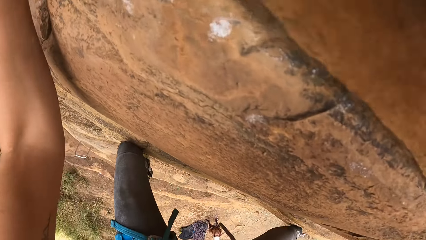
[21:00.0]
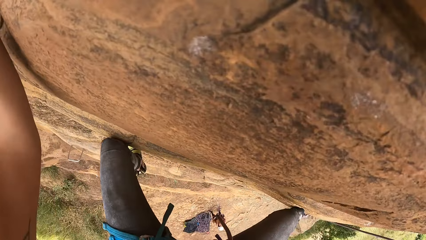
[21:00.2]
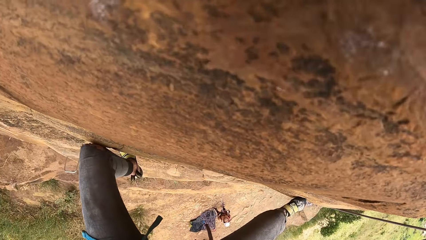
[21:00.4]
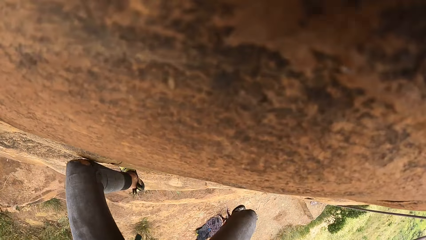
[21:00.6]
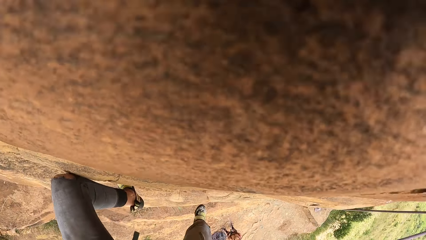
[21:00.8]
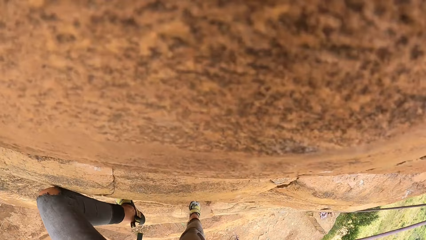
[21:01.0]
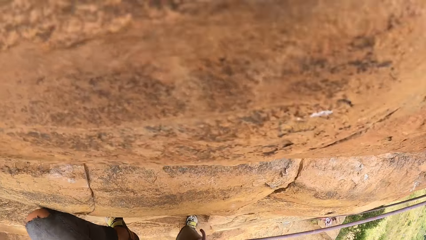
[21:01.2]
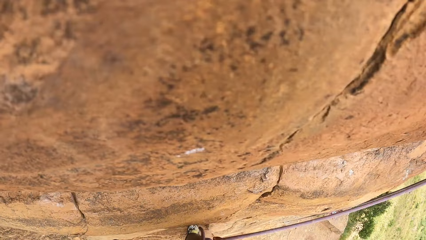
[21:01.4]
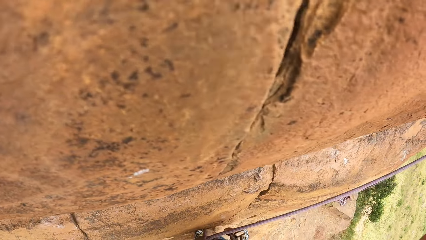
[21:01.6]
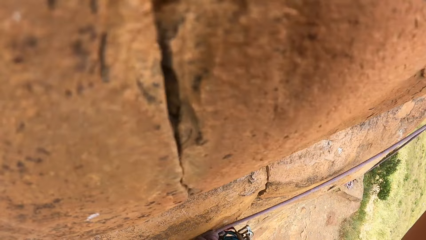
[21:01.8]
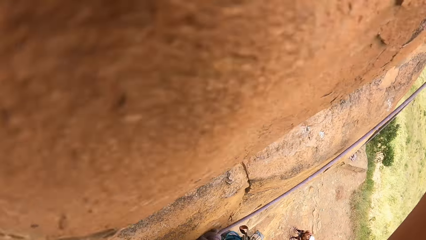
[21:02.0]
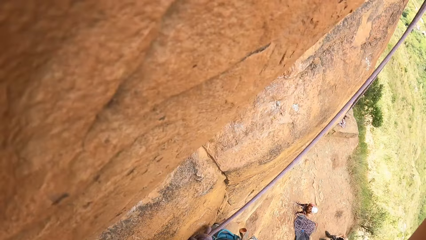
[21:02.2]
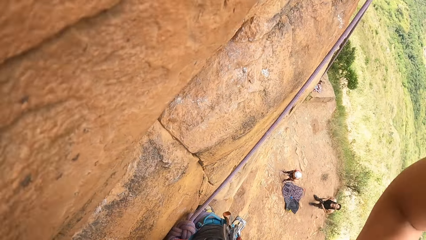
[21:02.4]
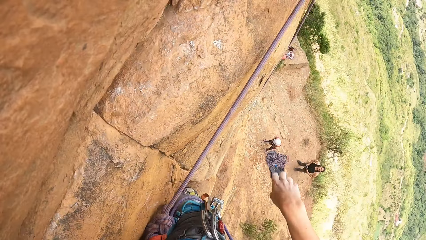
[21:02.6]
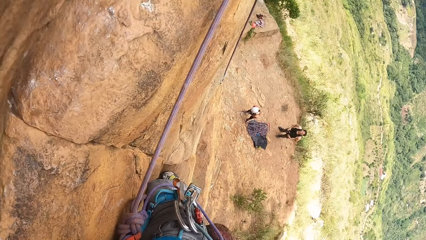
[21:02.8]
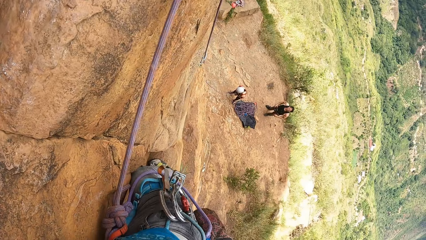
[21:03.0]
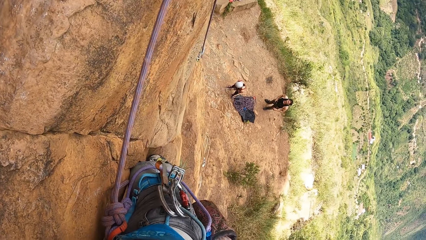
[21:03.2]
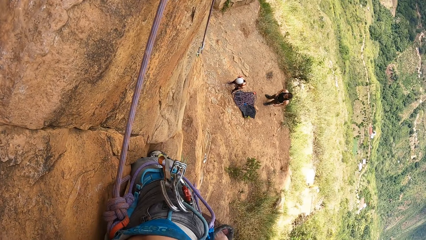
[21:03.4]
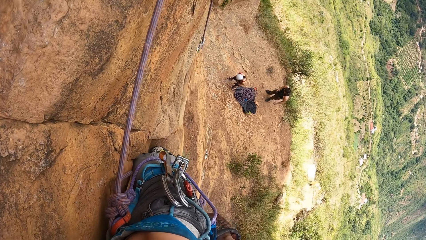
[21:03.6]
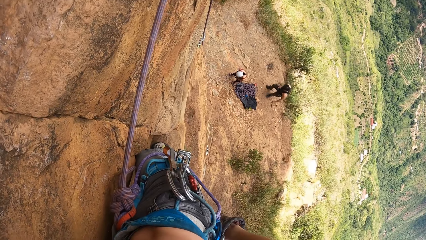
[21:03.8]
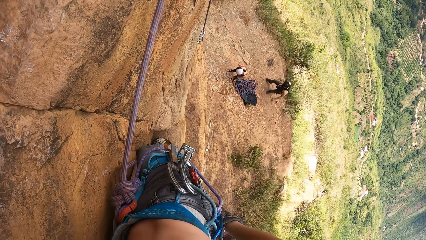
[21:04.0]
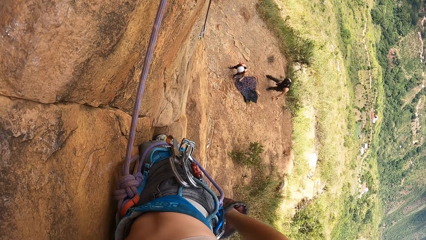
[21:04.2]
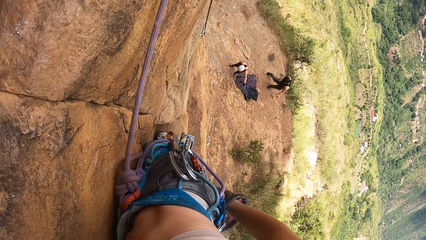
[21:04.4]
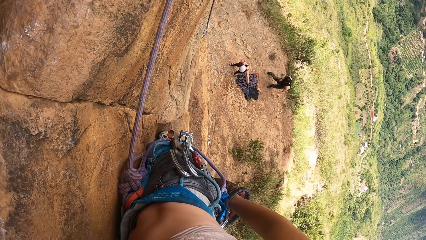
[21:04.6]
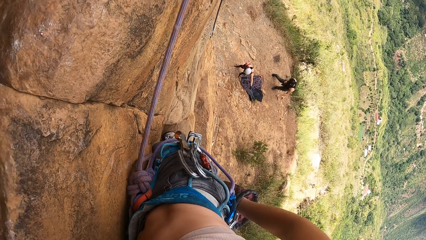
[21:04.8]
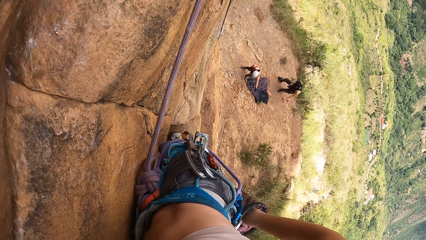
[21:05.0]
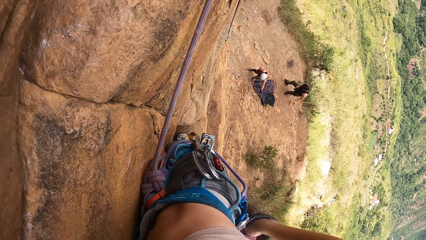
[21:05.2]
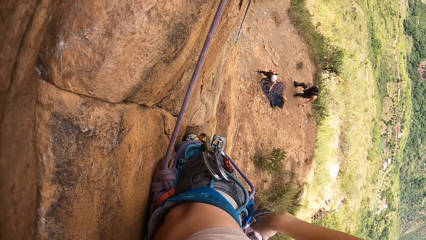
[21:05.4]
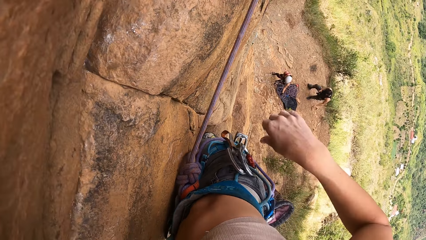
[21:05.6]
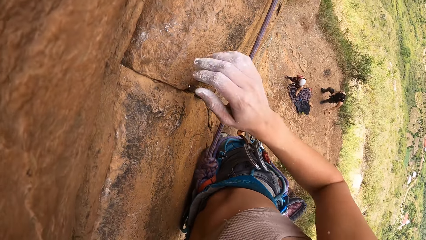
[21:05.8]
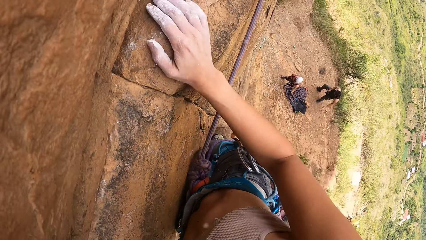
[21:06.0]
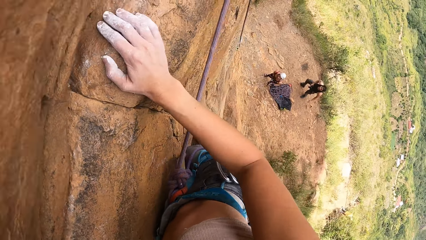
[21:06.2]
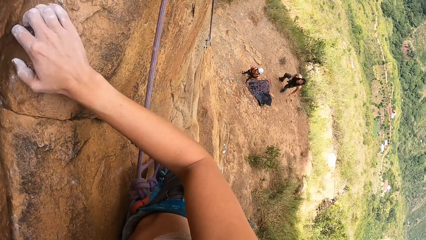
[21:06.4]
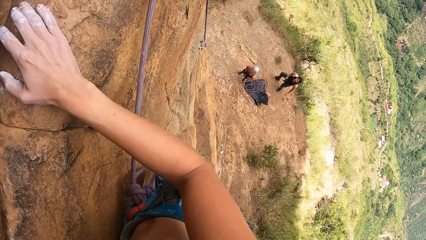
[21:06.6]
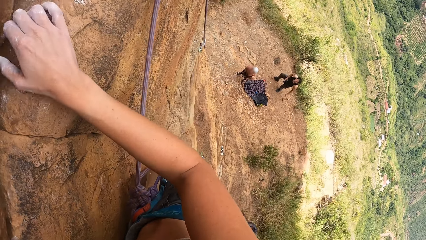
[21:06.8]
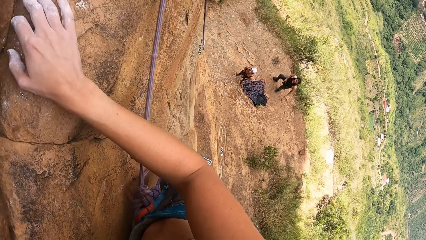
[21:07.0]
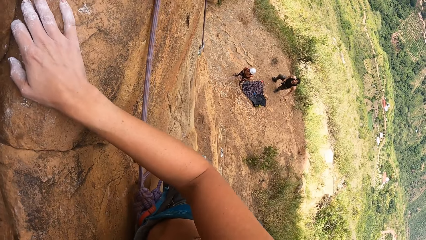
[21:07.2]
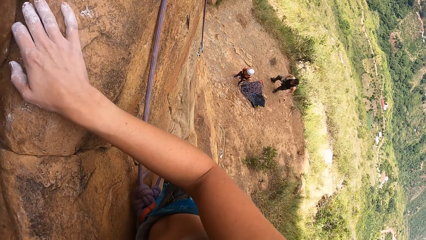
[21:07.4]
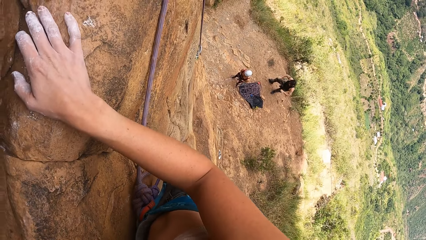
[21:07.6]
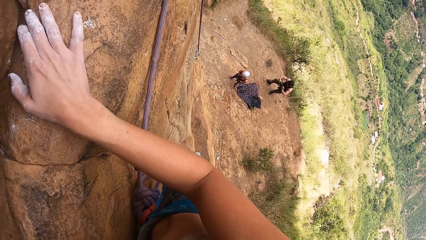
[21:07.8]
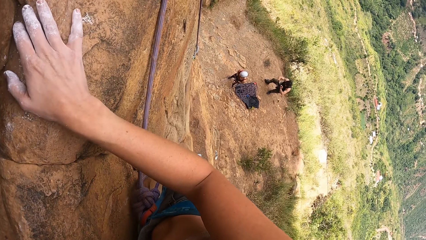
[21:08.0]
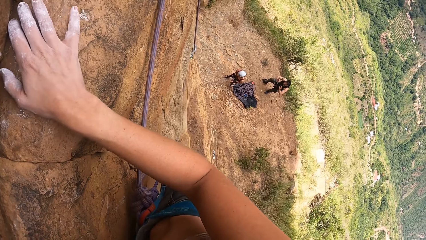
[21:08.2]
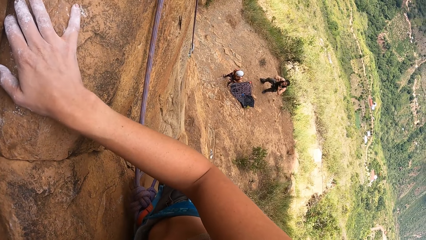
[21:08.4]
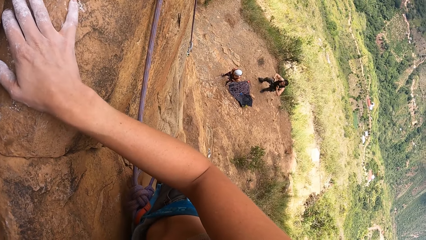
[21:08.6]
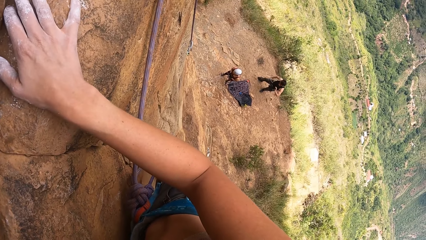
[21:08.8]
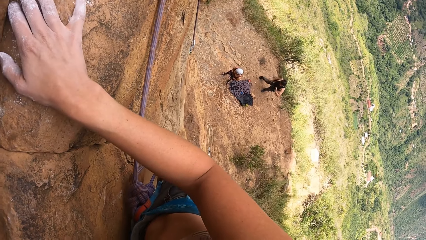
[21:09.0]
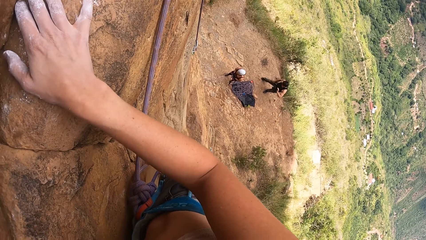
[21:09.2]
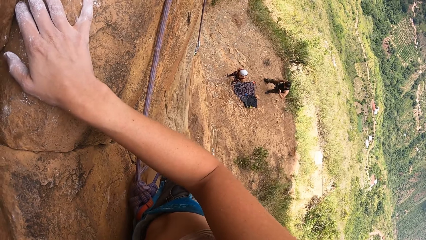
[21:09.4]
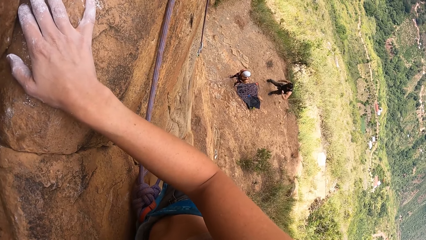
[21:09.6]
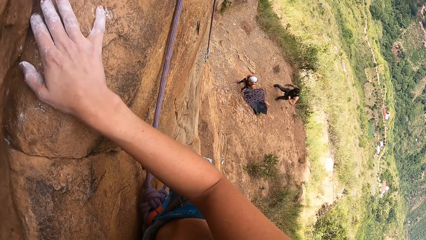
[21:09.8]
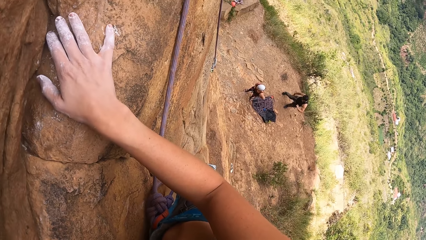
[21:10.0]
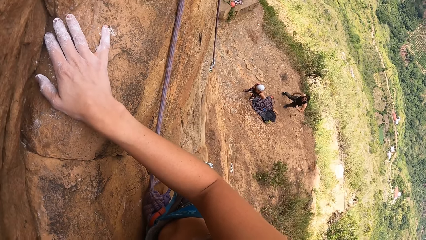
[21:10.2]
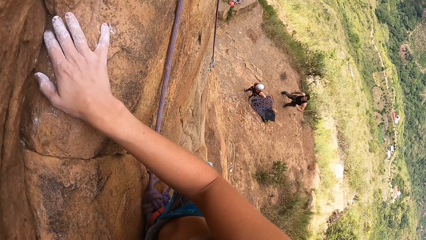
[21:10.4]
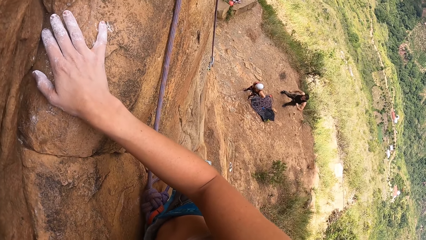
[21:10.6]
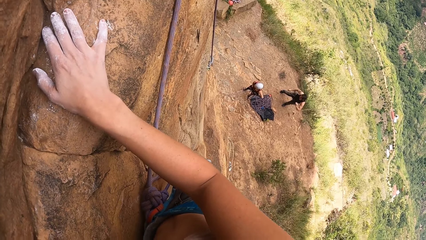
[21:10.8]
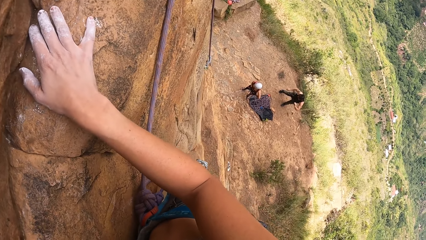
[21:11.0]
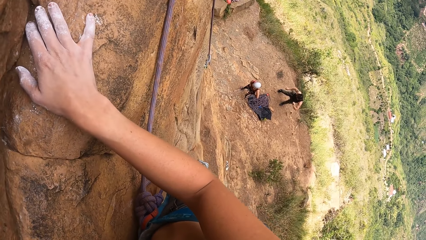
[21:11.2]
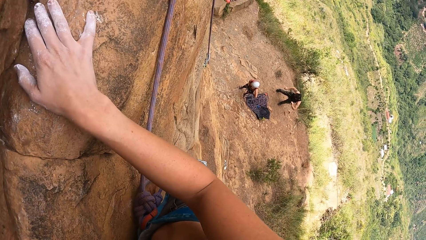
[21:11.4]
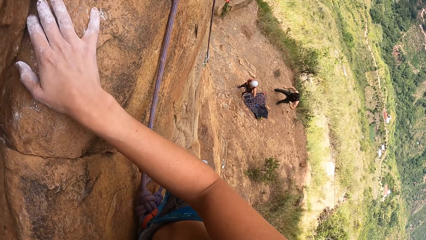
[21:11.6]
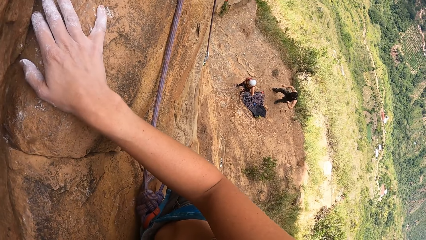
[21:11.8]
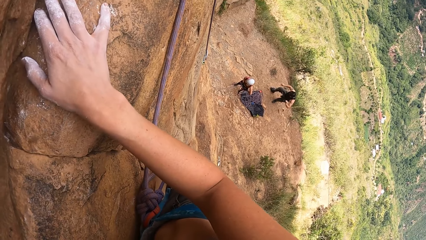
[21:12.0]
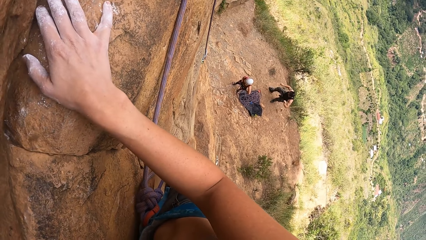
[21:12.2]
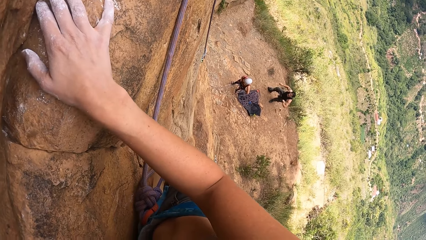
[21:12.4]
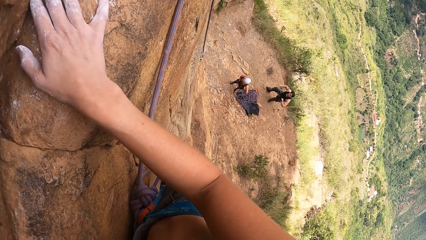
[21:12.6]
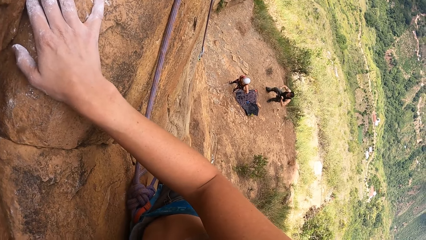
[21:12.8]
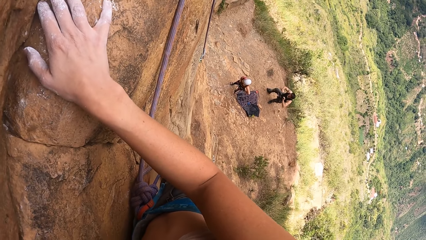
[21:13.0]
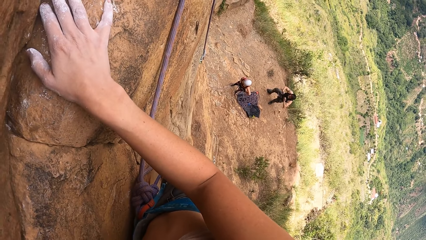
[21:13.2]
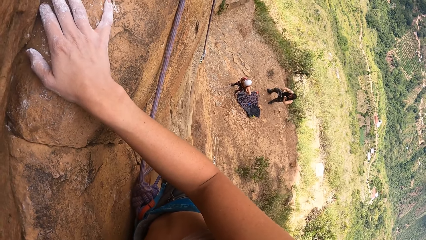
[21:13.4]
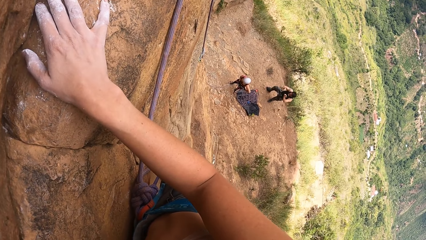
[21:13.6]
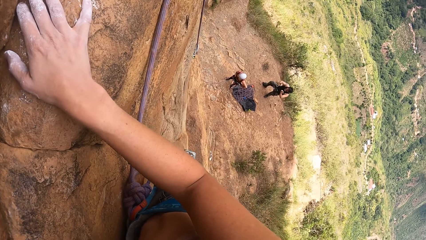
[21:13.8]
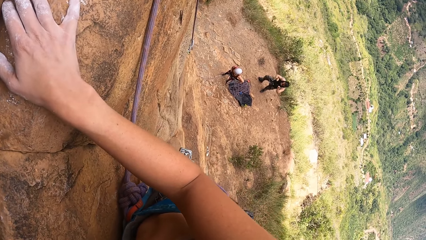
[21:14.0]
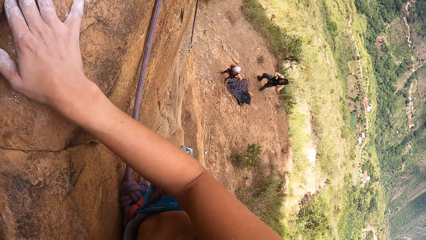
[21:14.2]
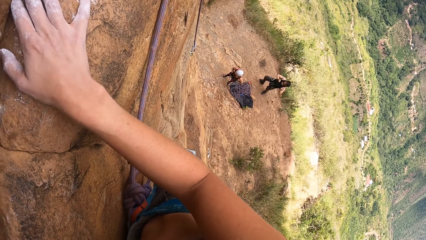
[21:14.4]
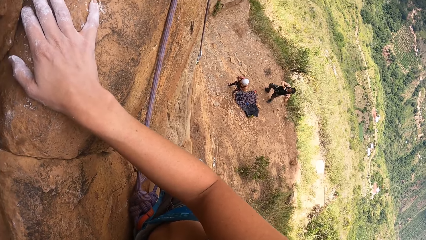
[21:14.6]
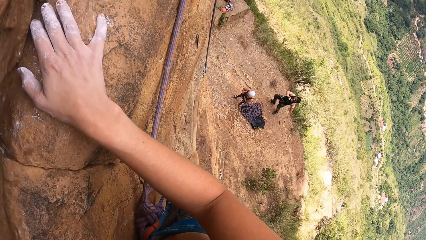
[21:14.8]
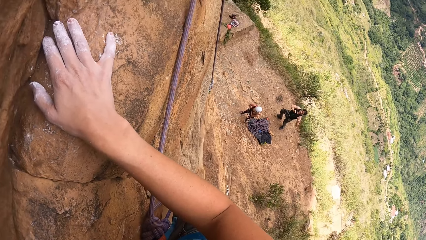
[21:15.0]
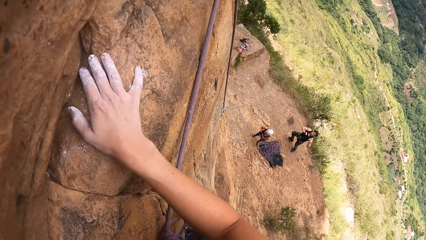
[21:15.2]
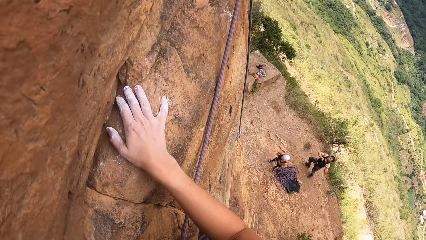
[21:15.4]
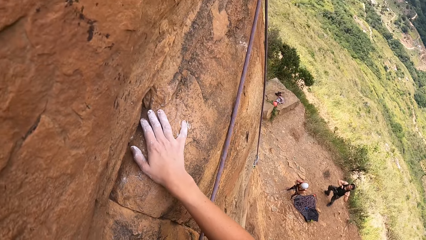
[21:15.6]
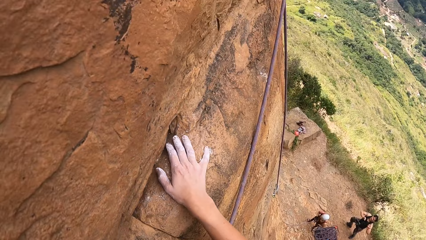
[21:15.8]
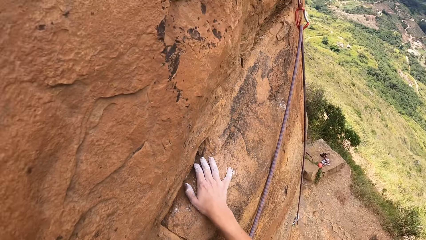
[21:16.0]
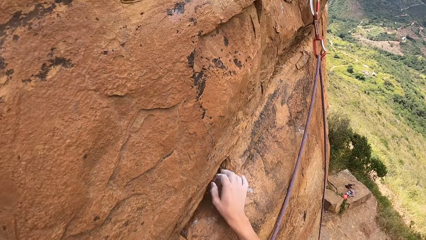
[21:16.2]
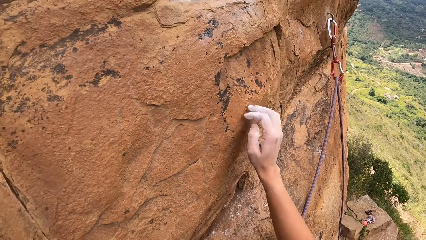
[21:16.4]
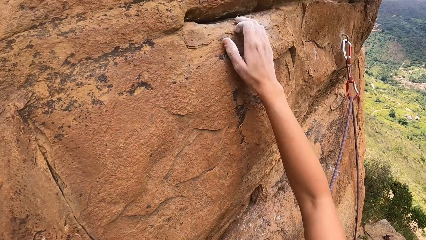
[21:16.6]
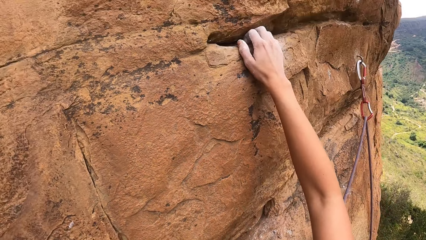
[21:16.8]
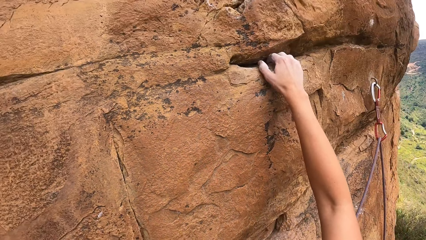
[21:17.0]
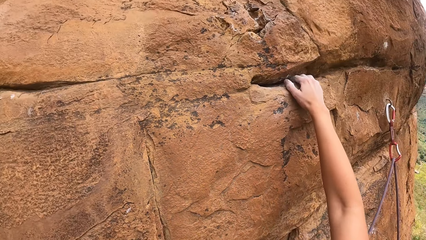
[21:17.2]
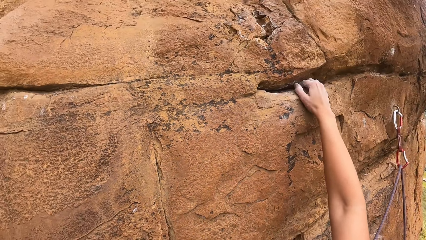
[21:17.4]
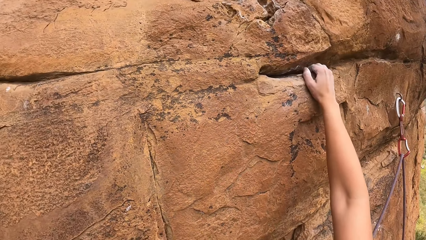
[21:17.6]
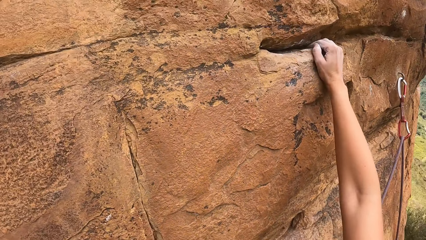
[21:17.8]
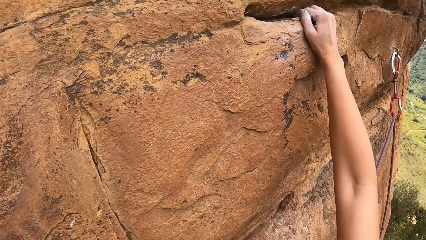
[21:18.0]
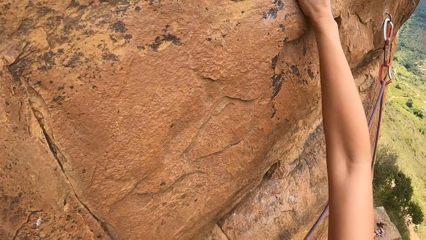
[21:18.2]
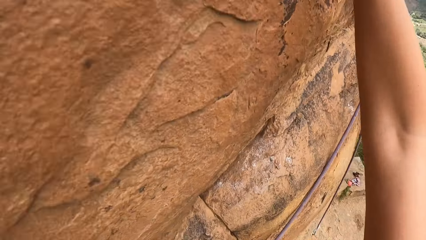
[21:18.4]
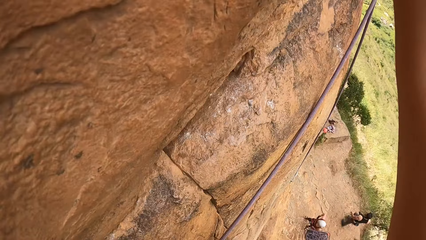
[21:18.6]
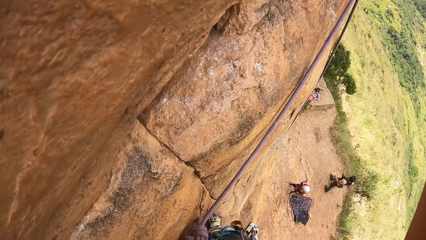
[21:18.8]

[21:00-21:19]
A man gestures at the camera wearer. The camera wearer climbs the stone.
